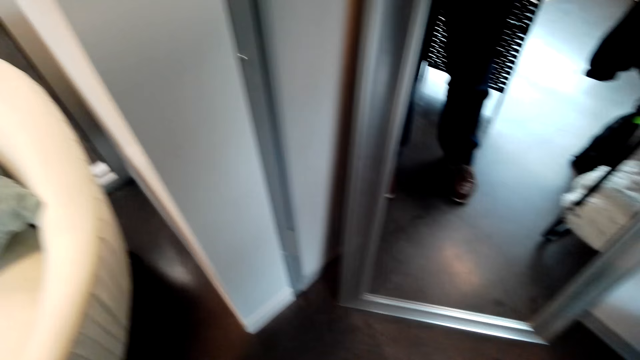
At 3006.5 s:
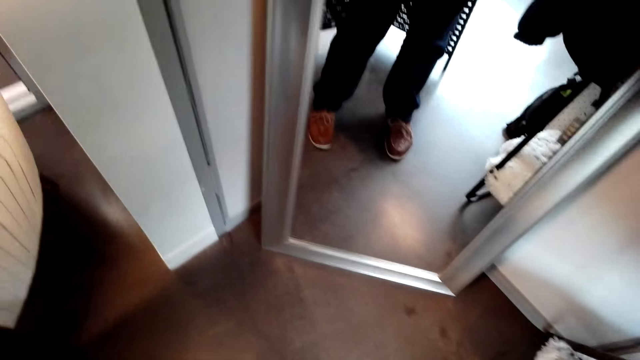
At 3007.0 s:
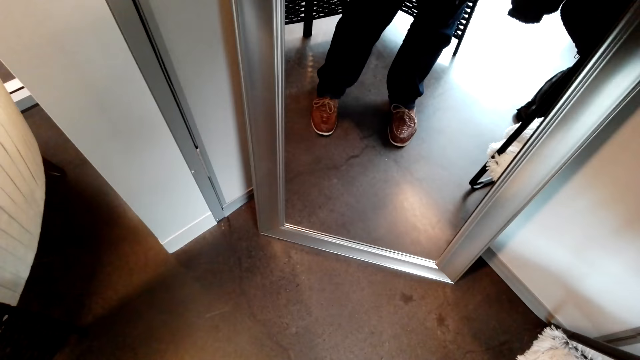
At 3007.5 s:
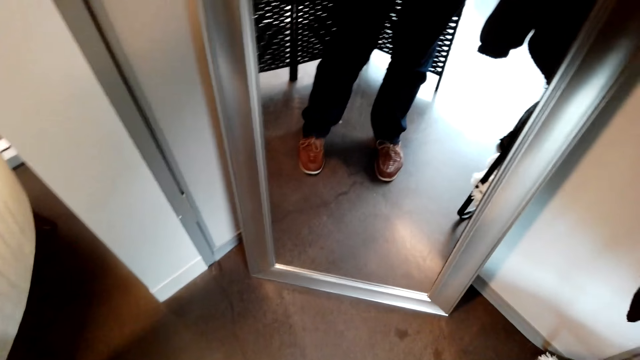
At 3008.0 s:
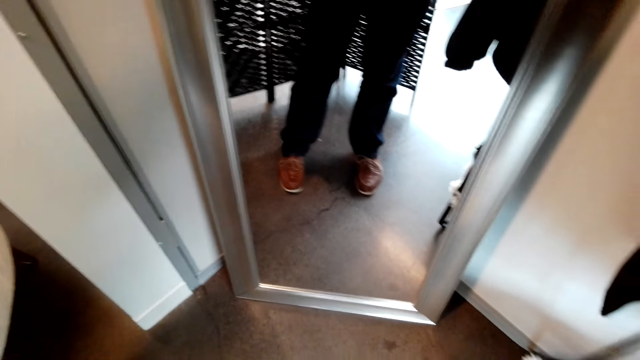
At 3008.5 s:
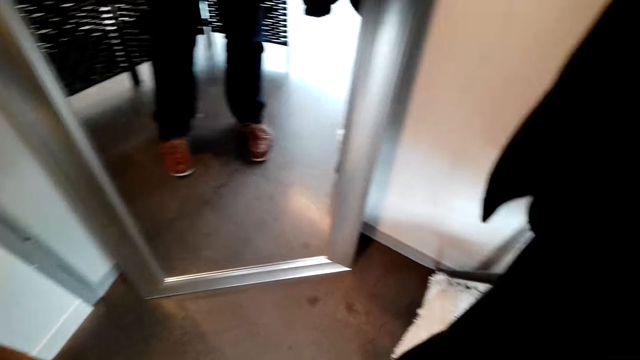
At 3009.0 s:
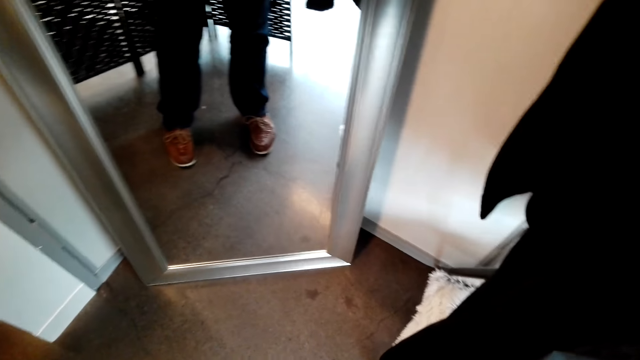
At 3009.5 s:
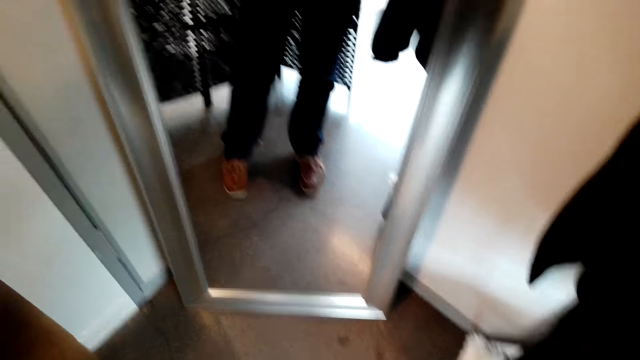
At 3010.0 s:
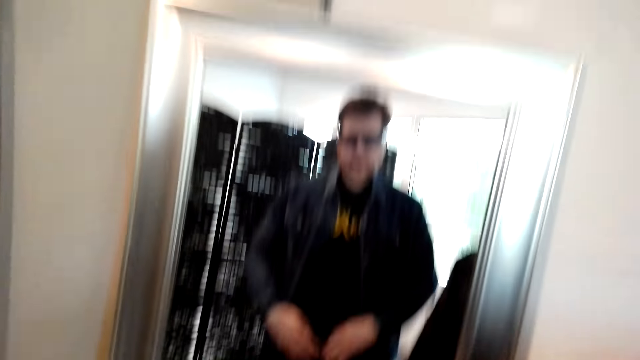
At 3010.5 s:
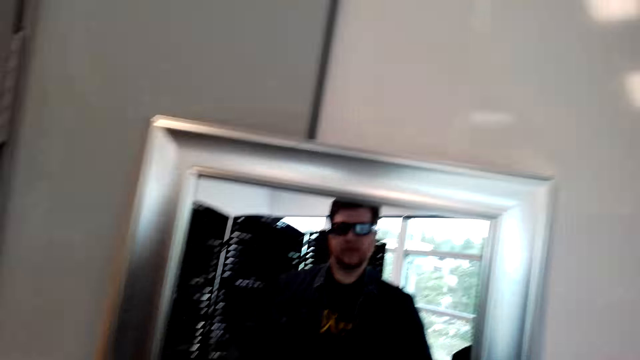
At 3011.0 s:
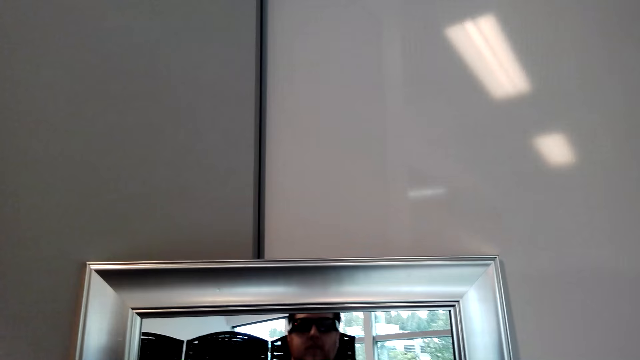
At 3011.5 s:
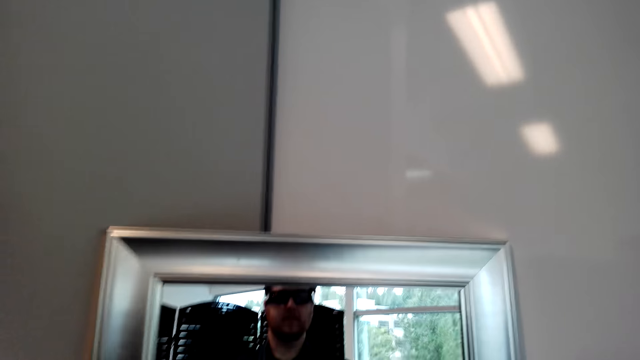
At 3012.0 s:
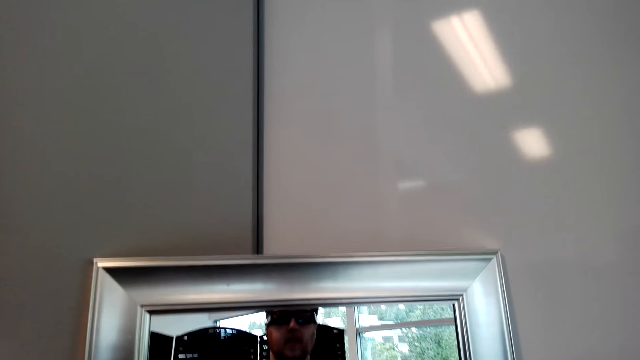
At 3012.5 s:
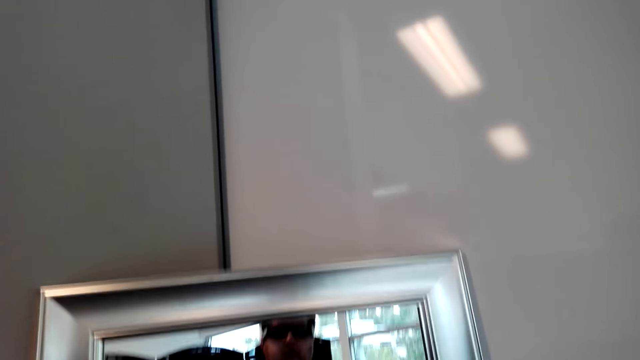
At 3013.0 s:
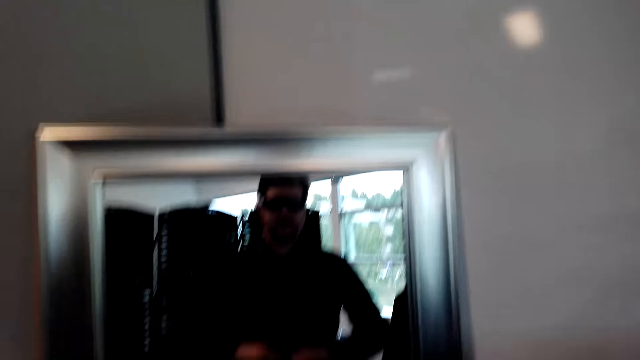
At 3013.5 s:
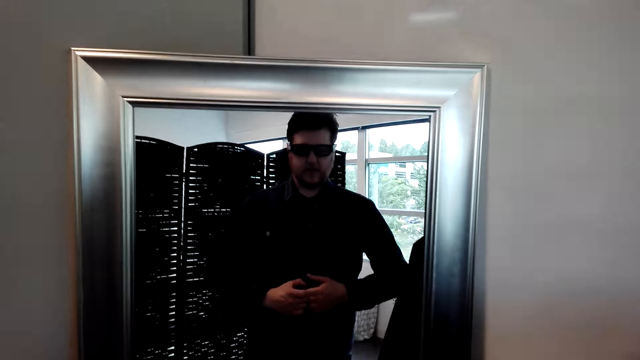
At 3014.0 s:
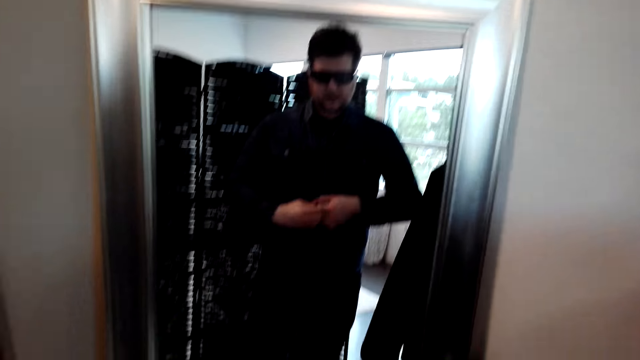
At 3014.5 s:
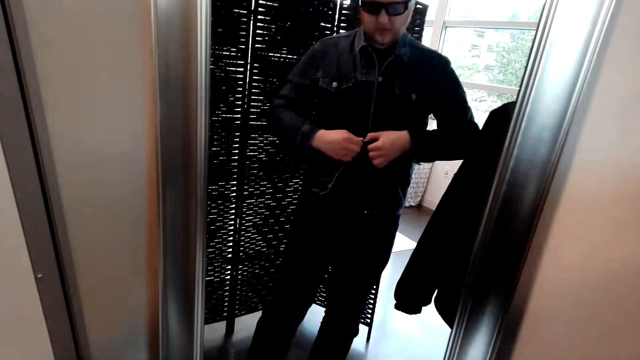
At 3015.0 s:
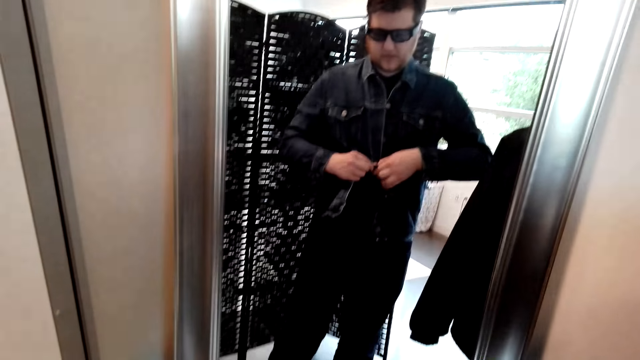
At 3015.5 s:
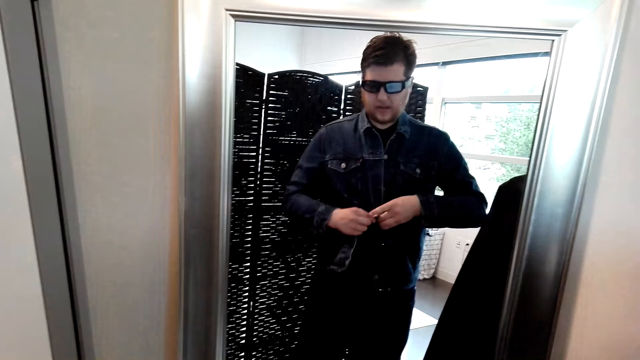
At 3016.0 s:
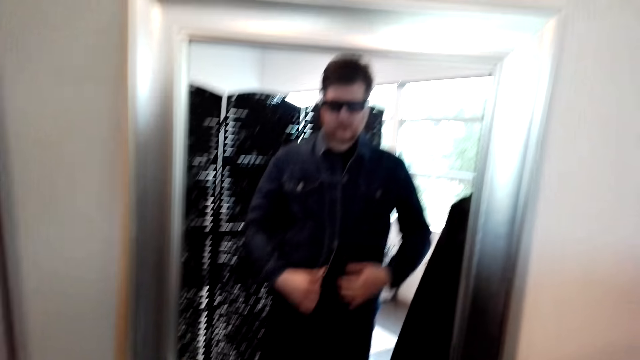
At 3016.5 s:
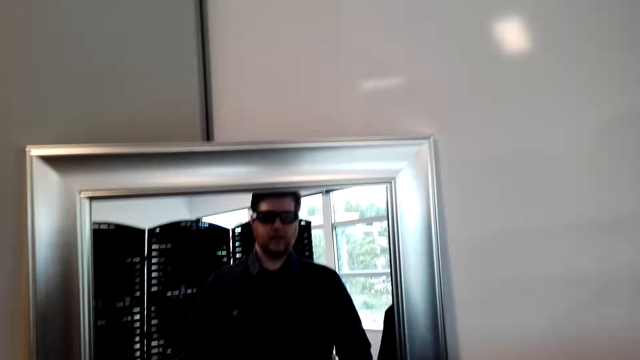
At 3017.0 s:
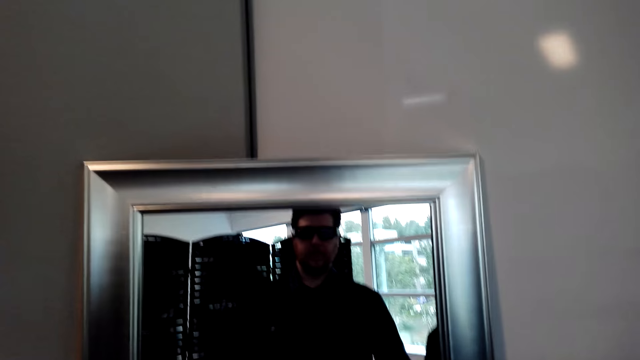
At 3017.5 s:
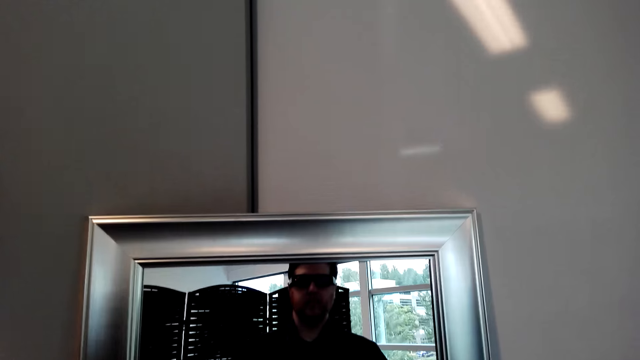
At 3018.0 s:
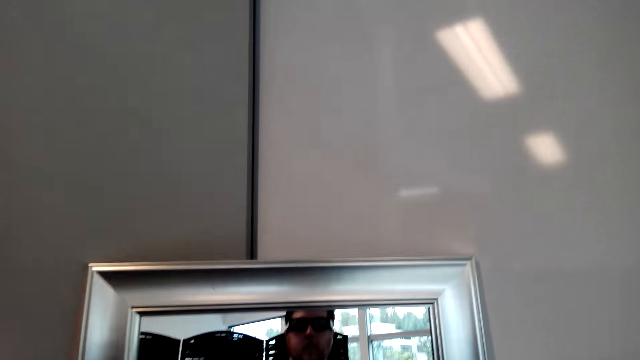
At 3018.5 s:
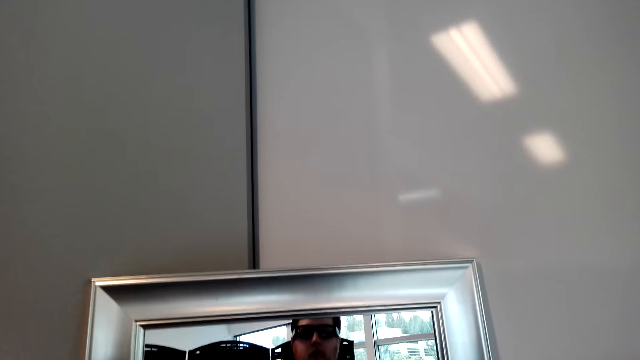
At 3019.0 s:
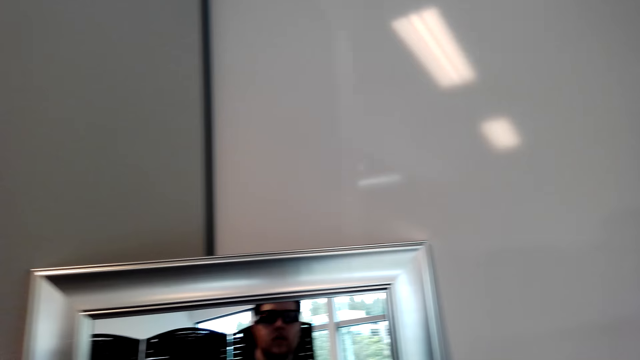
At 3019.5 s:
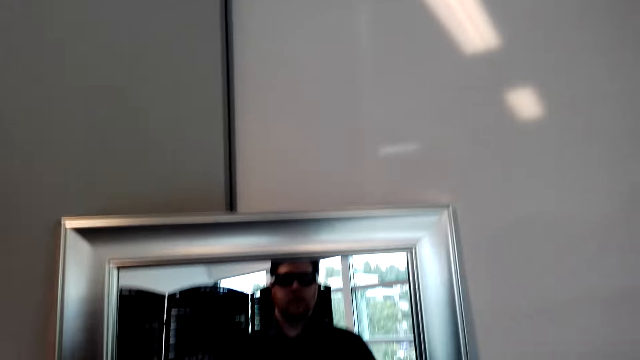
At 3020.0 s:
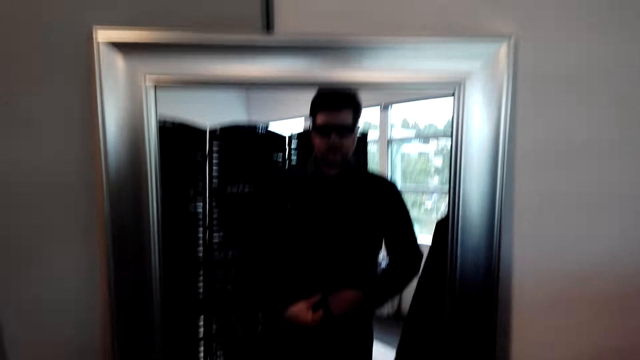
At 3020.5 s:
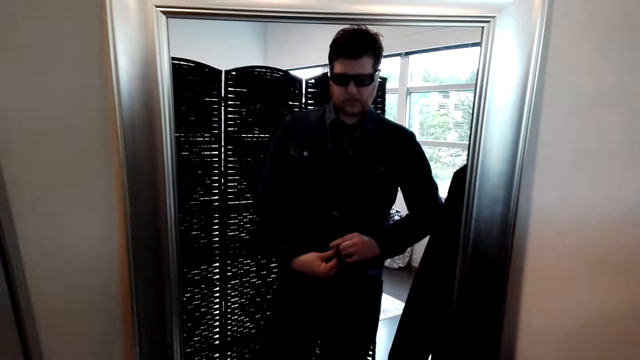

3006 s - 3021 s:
The camera wearer looks at the mirror. He buttons the cloth. He moves his head.

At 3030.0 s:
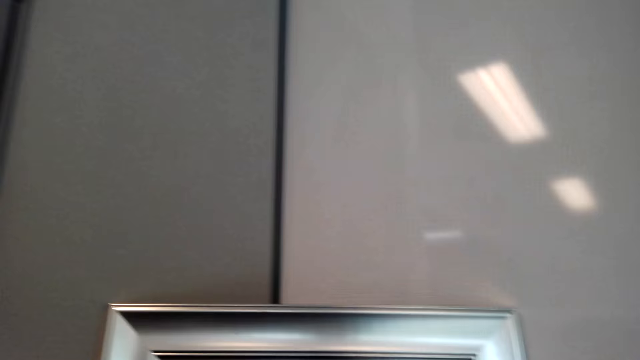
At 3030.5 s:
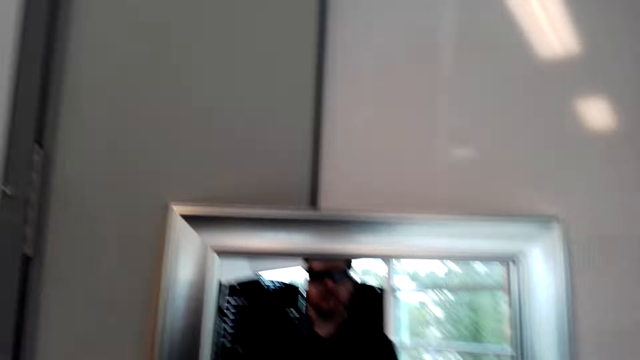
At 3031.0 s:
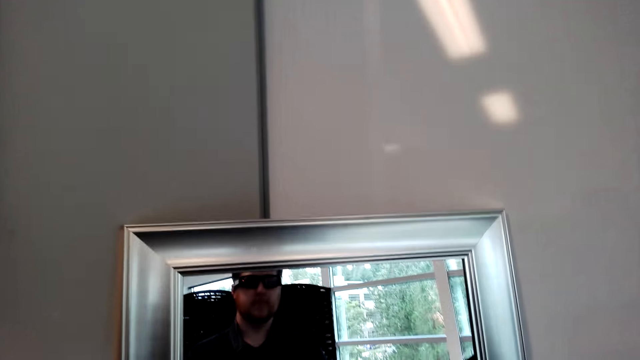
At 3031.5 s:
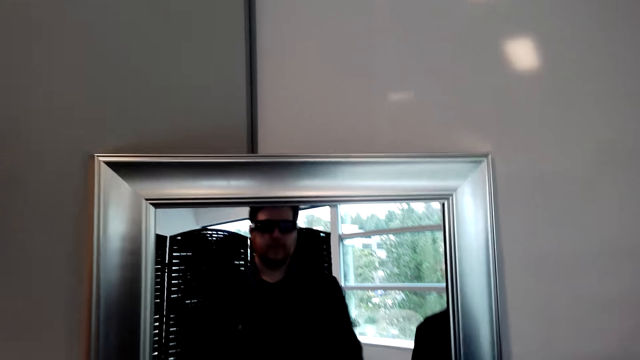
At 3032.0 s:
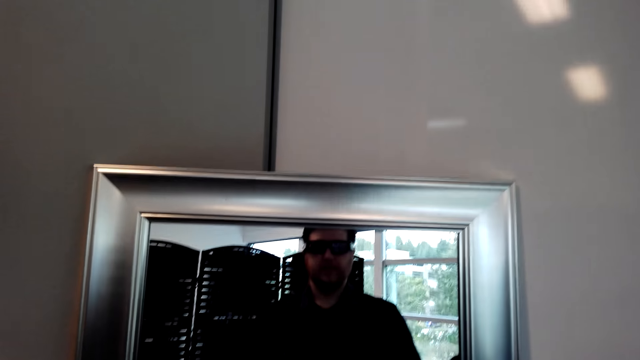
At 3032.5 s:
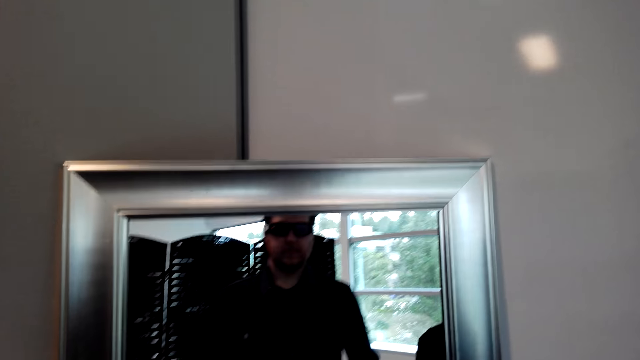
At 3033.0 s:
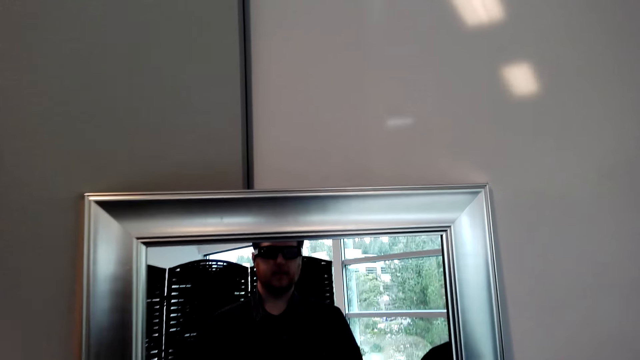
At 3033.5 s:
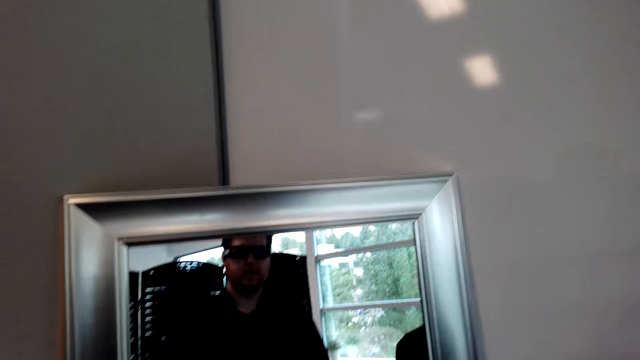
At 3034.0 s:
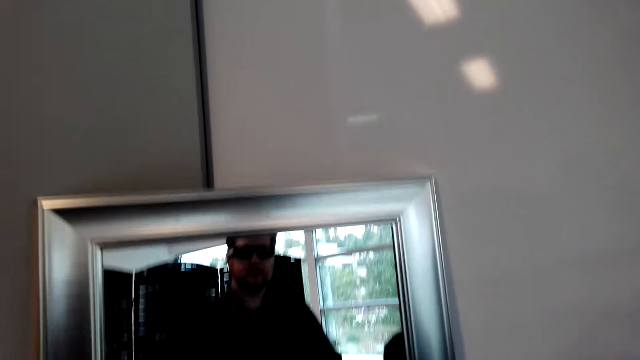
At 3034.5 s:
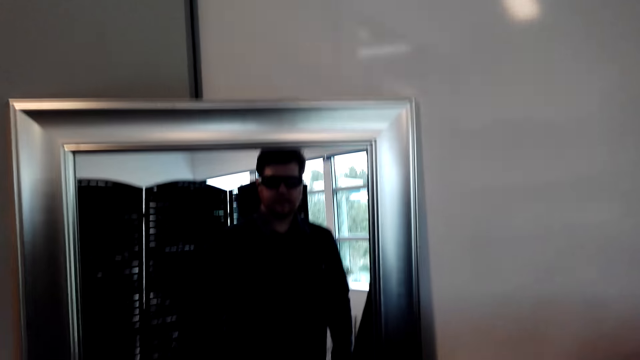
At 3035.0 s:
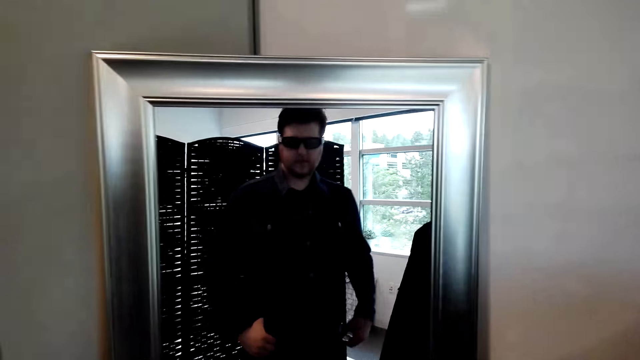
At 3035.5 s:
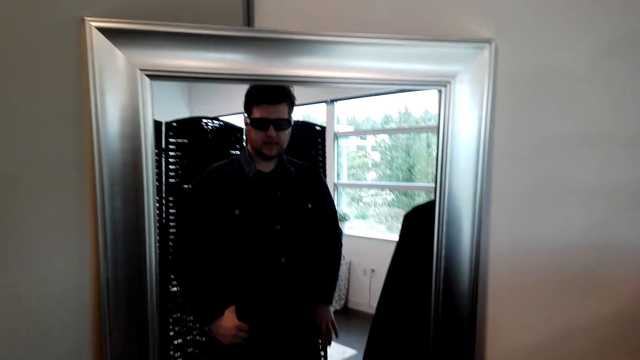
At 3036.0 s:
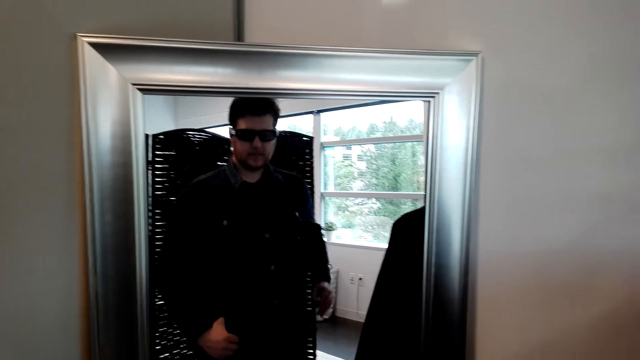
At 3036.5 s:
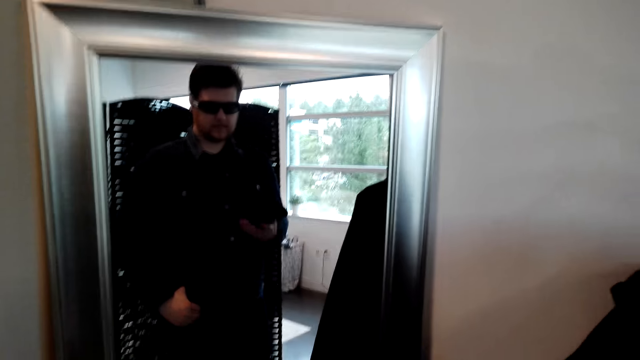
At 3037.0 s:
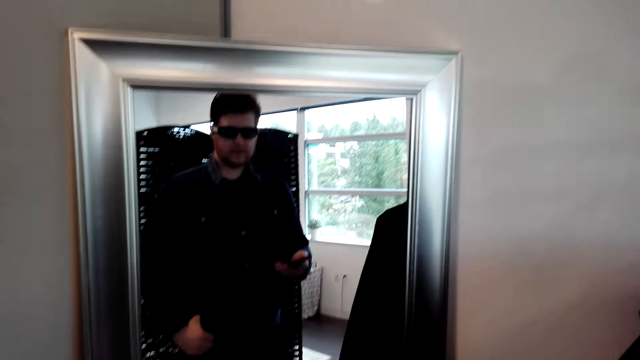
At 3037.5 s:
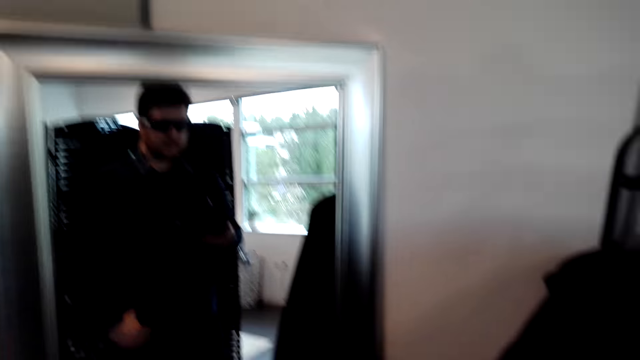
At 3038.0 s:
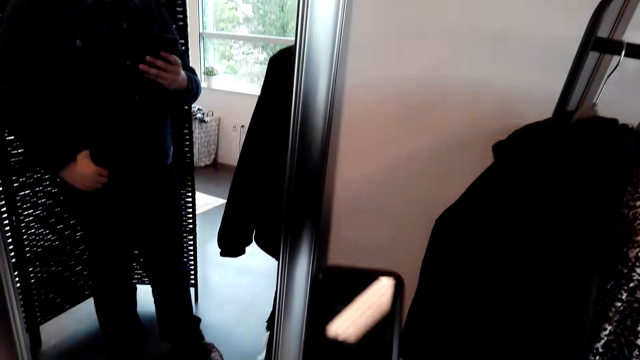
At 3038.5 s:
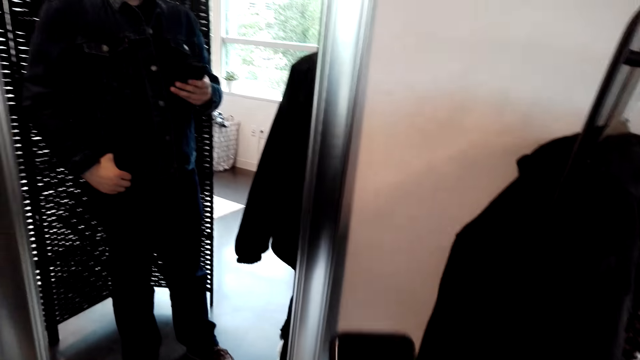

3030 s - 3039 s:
The camera wearer looks at the mirror. They take a phone from the pocket. They use the phone.
